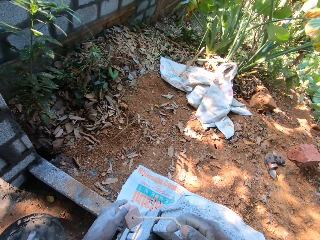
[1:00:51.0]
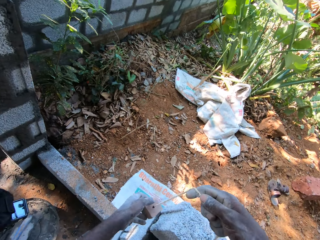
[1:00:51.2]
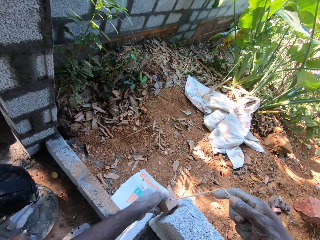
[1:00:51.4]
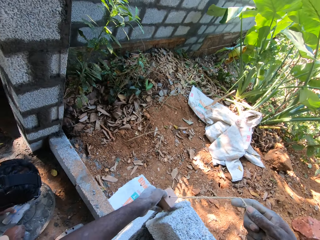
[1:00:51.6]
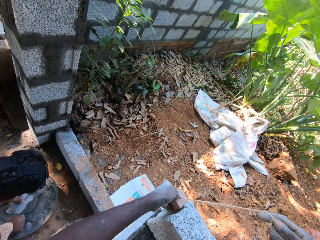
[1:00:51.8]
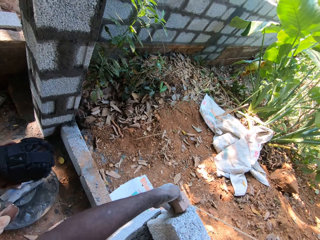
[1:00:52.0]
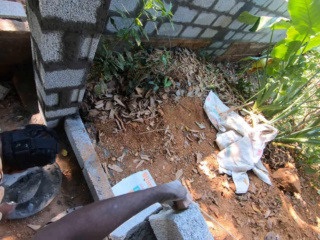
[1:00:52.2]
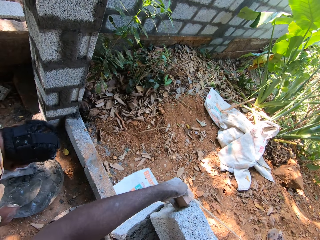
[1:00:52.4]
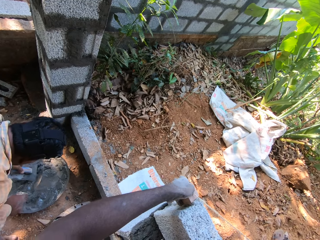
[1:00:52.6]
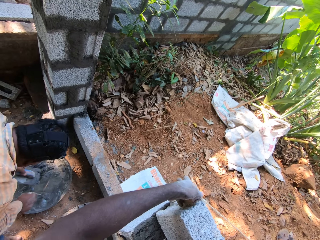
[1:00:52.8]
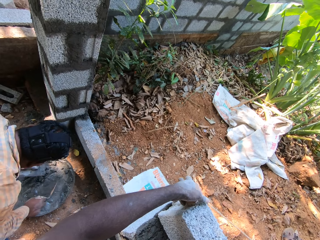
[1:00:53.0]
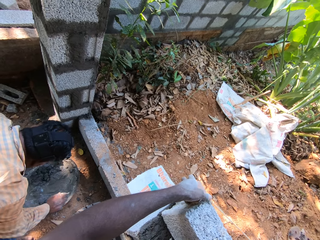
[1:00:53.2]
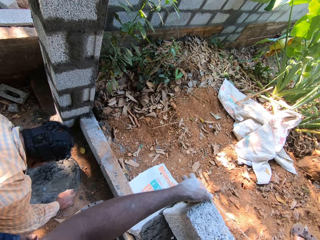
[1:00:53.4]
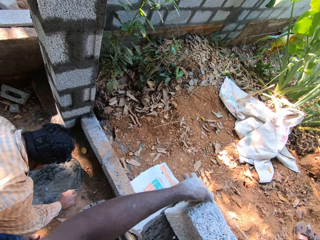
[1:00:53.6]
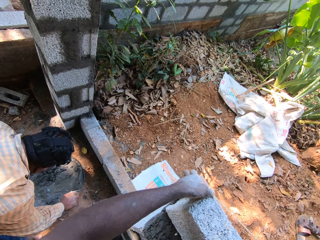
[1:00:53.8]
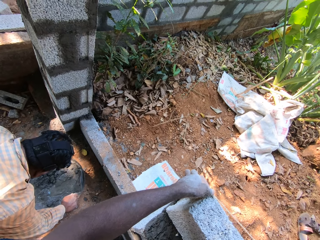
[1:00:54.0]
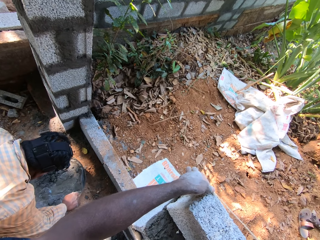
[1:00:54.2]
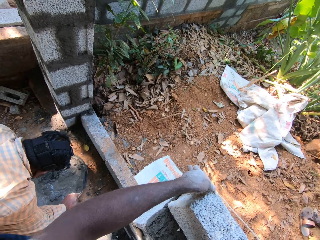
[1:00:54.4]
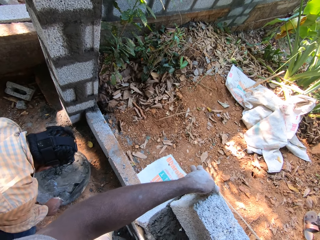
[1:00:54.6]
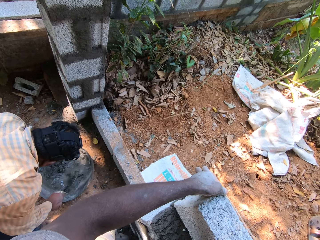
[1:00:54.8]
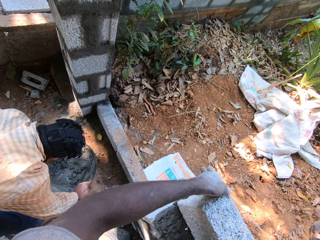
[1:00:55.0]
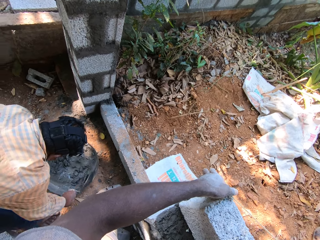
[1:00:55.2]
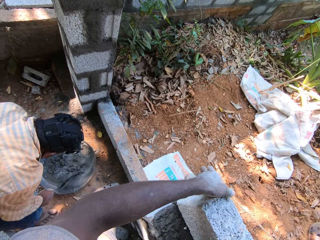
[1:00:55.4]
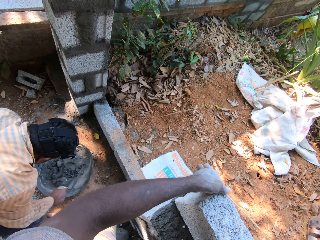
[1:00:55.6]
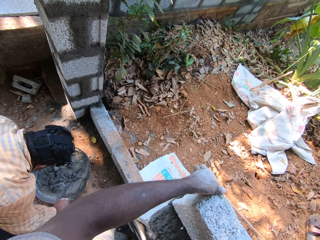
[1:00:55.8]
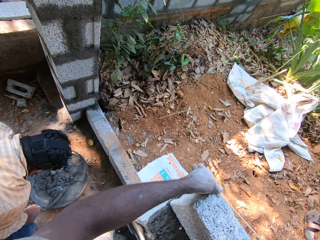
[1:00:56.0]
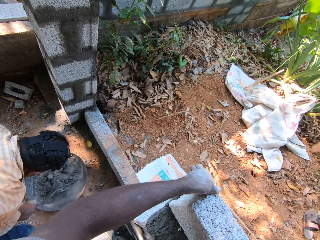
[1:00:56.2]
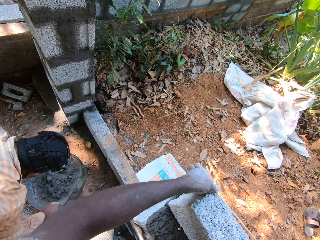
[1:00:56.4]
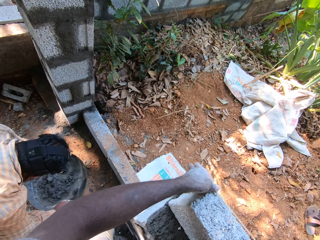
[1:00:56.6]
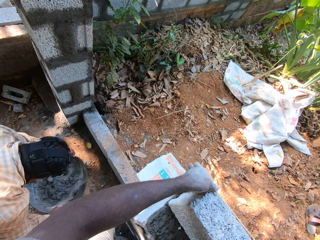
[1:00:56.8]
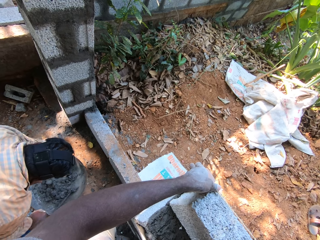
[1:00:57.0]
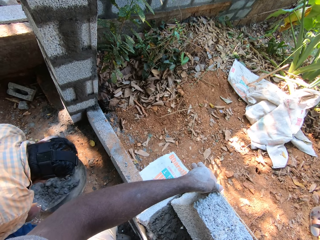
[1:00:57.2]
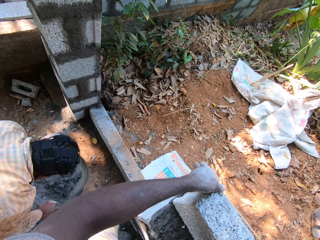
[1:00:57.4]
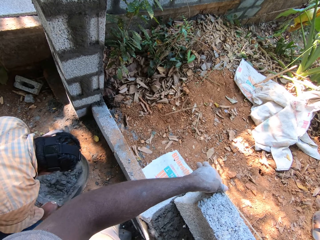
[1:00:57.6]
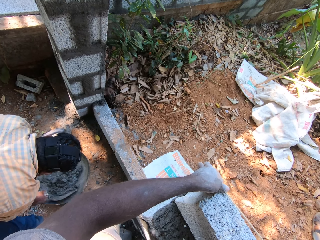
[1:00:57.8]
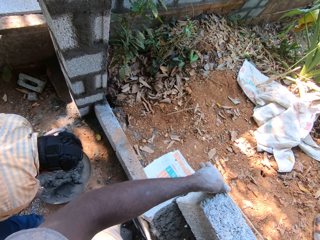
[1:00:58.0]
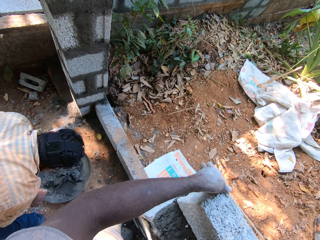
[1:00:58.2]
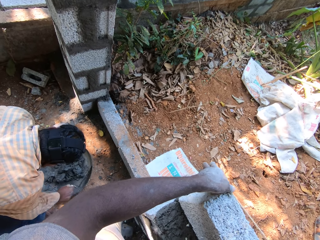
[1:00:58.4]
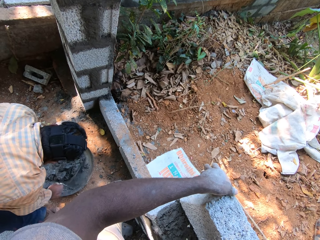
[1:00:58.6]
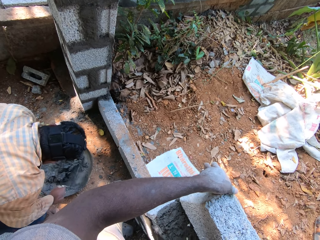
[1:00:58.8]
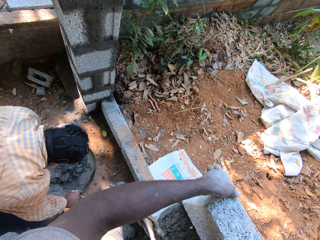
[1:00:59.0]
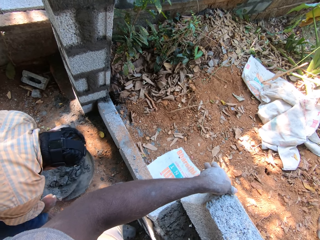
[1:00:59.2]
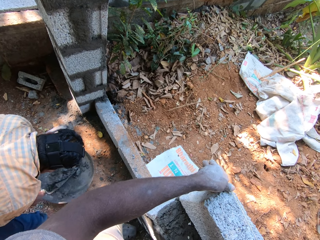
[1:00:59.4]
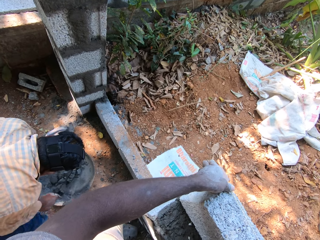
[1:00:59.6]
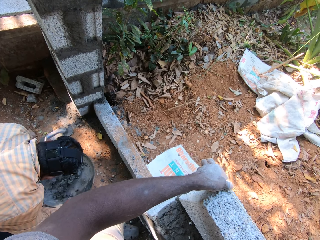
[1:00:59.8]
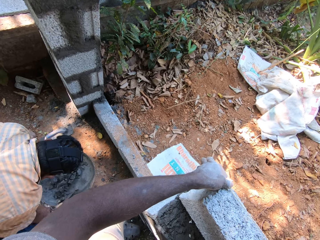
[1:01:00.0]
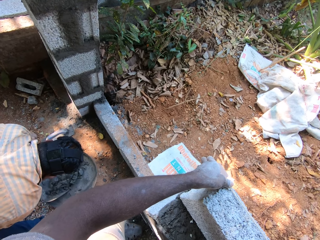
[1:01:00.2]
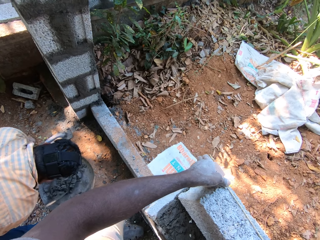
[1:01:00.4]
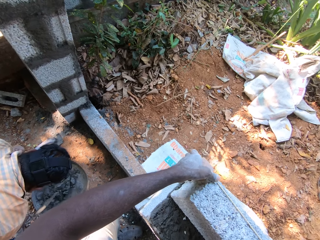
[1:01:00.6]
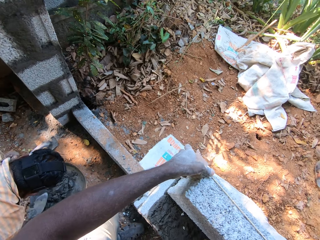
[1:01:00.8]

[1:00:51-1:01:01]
The camera wearer holds the roll of twine on the block with both hands. The man picks up the steel trowel from the head pan with his left hand and picks up the hand trowel from the head pan with his right hand. The man touches the steel trowel with the hand trowel in his right hand. The man turns mortar in the head pan with the hand trowel in his right hand. The camera wearer holds the brick. The man holds the hand pan on the ground with his left hand.

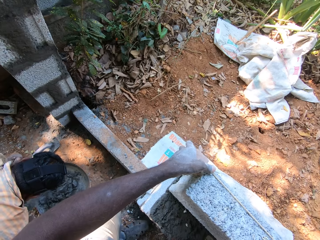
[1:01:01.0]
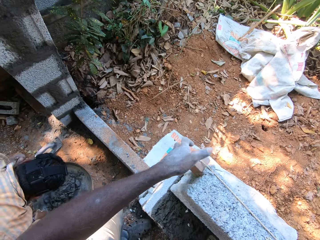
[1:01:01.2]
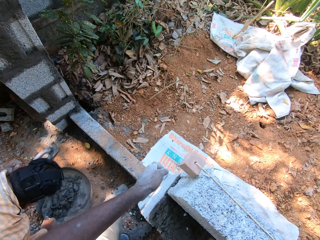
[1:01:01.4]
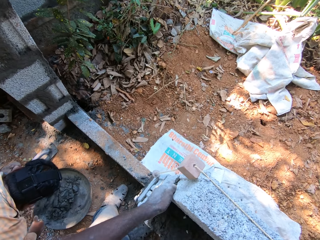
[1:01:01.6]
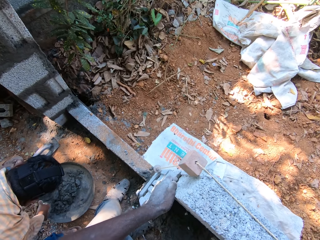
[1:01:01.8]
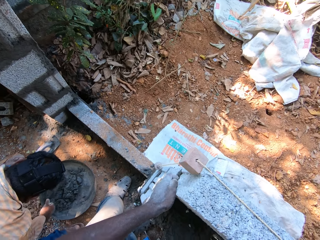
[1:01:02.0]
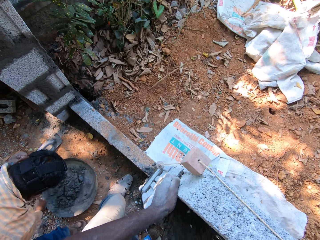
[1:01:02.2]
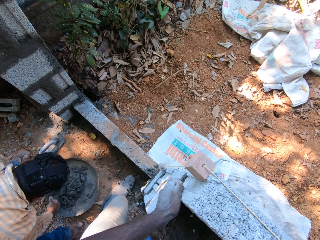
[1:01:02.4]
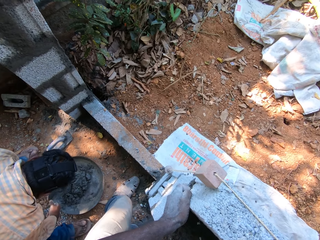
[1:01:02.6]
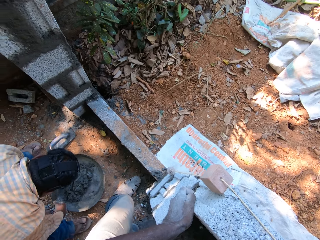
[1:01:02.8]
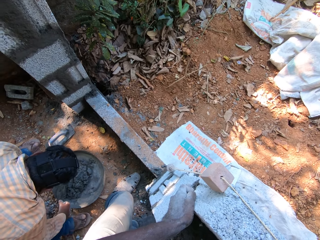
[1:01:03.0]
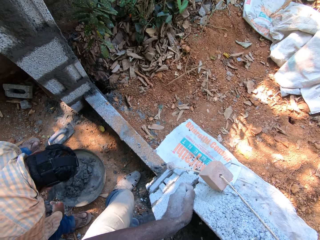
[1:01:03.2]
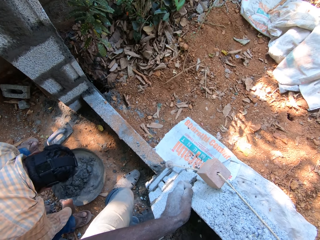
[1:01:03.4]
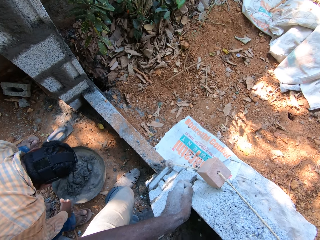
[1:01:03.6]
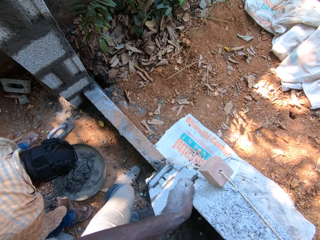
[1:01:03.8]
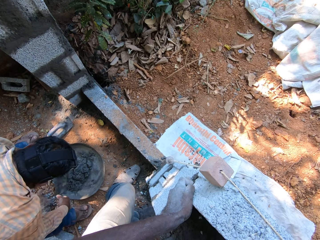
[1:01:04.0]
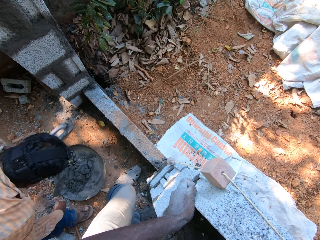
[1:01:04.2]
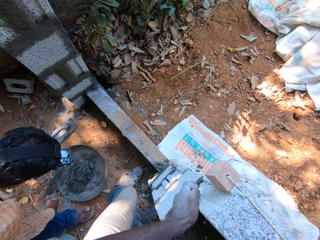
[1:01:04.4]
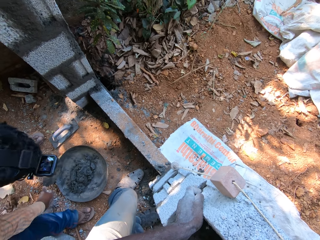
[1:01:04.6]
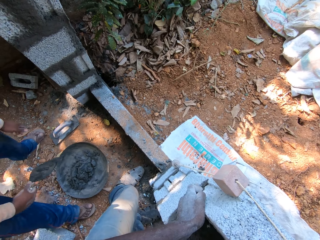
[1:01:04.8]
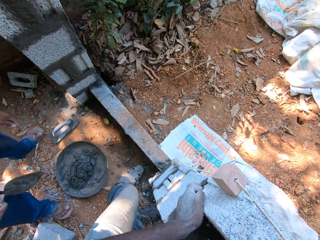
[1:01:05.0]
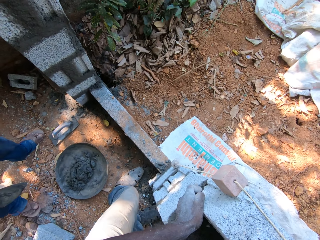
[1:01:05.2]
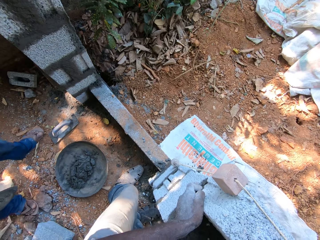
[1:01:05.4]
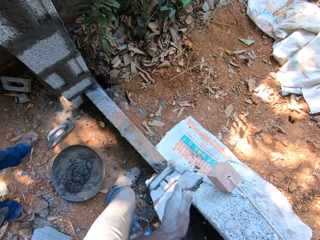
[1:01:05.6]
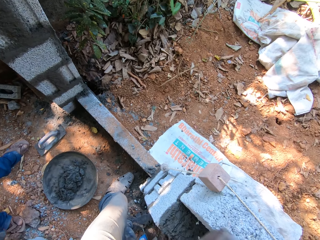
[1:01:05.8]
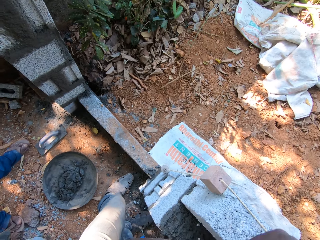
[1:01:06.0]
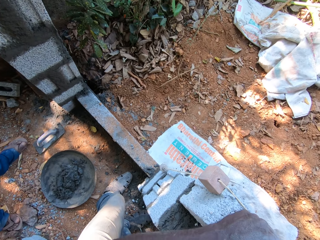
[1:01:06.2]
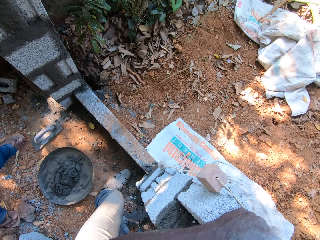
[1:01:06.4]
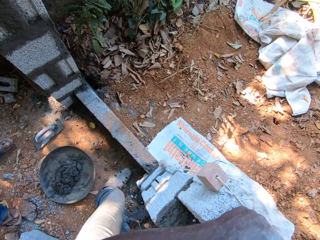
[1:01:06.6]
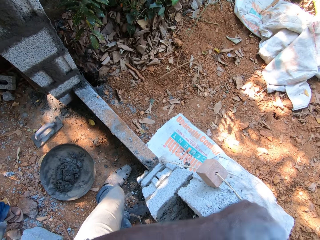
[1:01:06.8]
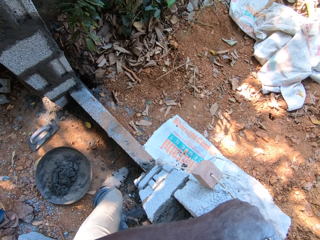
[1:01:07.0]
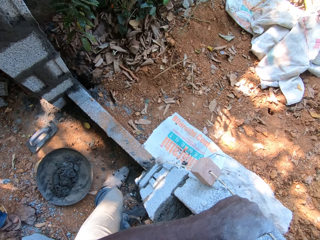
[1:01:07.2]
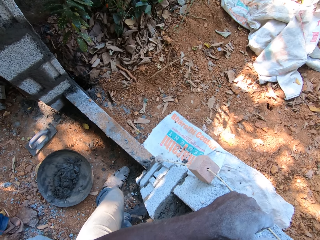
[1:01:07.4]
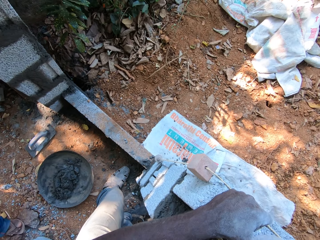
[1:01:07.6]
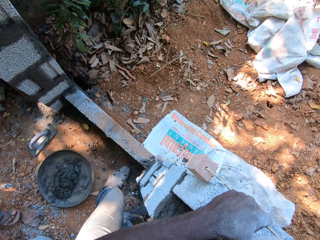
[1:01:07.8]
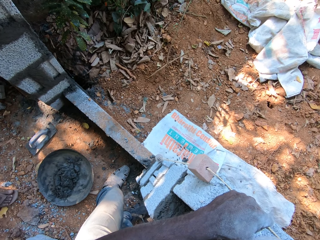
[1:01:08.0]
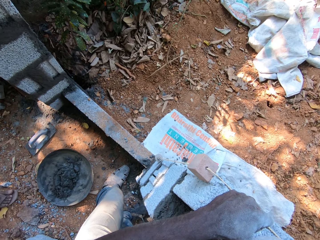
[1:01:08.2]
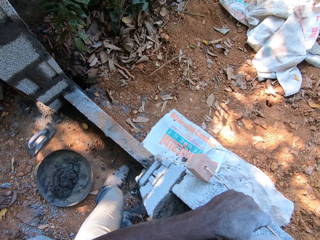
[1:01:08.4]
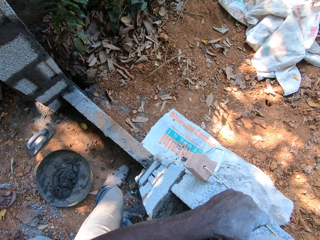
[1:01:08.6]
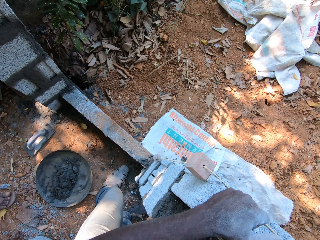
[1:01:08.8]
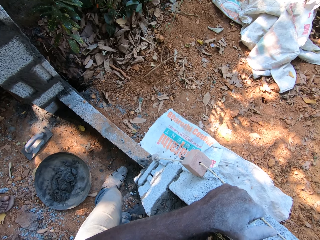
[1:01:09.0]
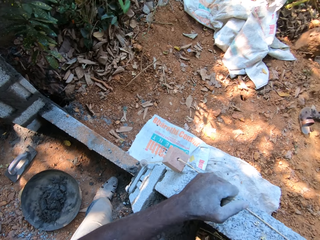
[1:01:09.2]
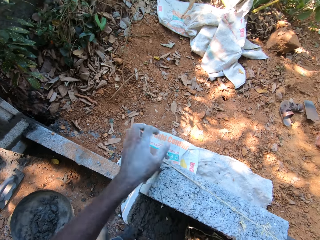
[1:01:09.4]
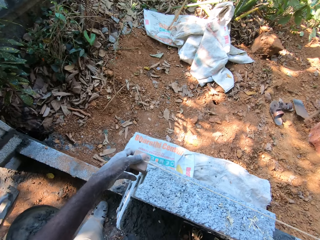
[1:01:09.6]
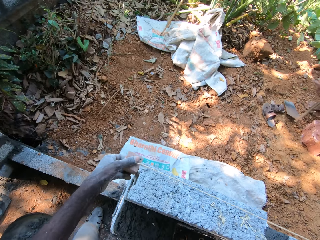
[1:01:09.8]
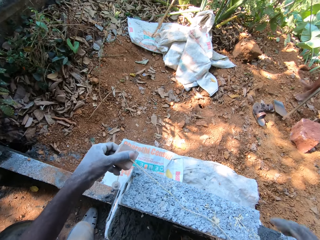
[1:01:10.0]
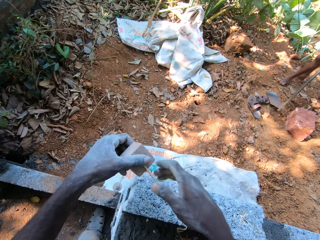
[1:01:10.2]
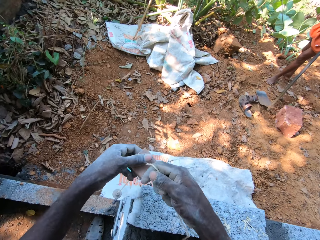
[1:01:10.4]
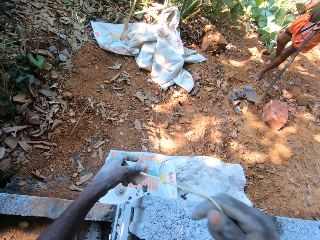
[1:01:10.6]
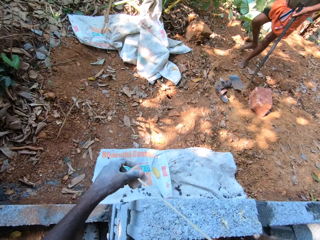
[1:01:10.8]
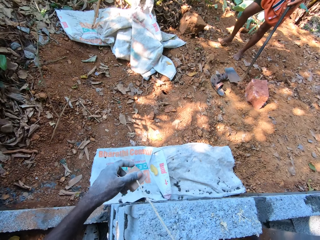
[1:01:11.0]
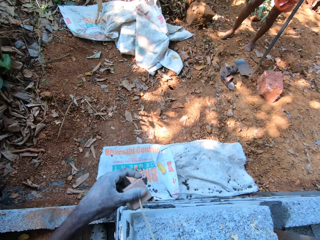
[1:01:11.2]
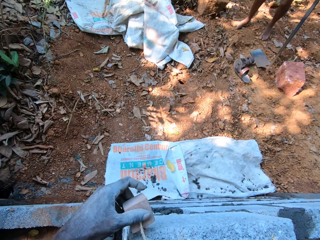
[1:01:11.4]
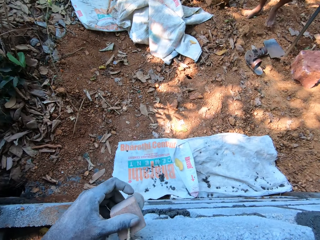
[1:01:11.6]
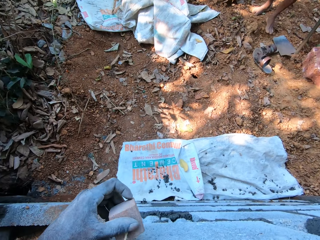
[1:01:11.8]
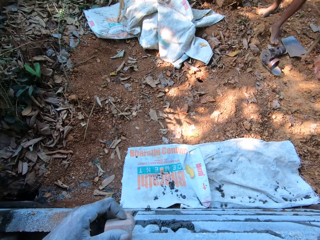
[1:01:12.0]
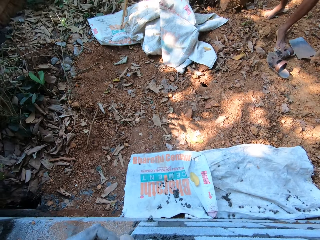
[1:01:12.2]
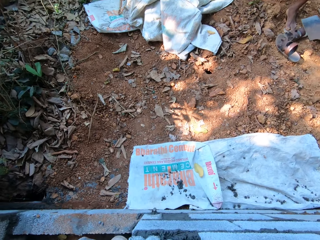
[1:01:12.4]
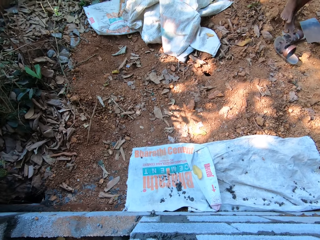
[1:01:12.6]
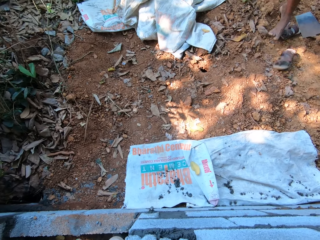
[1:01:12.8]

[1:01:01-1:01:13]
The camera wearer holds the concrete block with his left hand. He hits the concrete block with his left hand. He holds the wood on the rope with his left hand. The man holds the hoe on the ground with his left hand. The camera wearer pulls the rope with his right hand.
